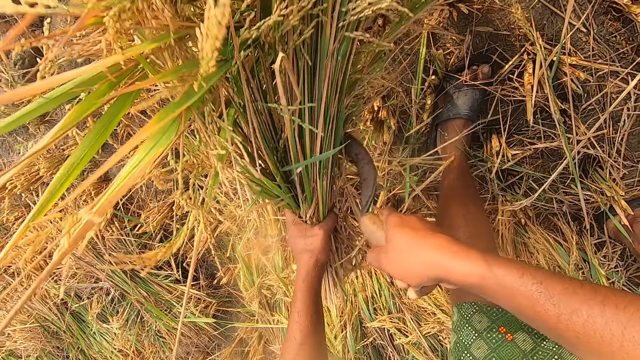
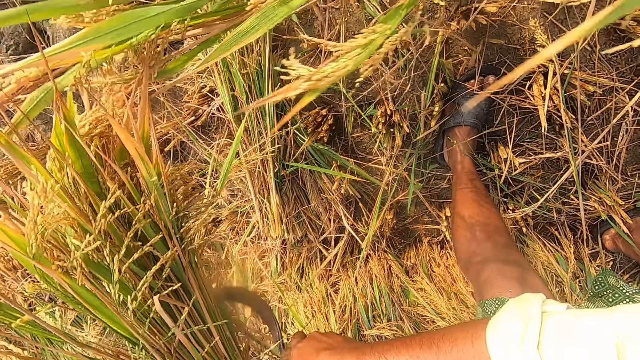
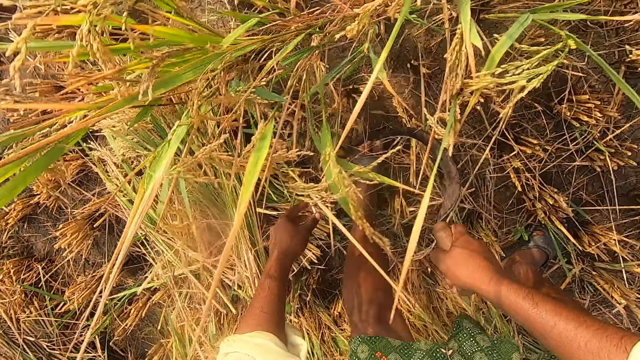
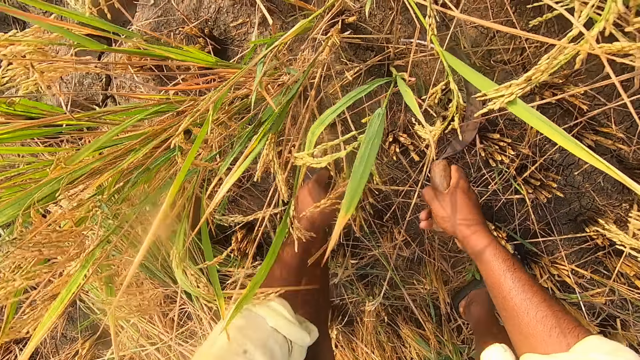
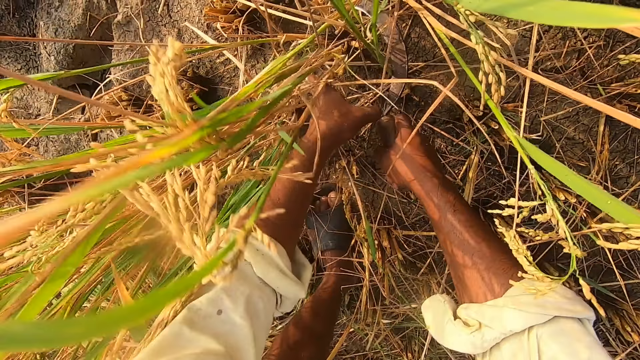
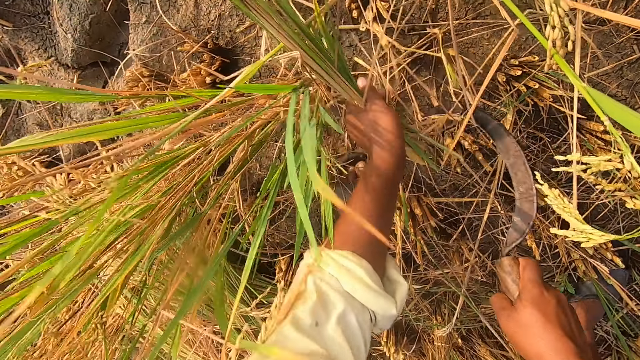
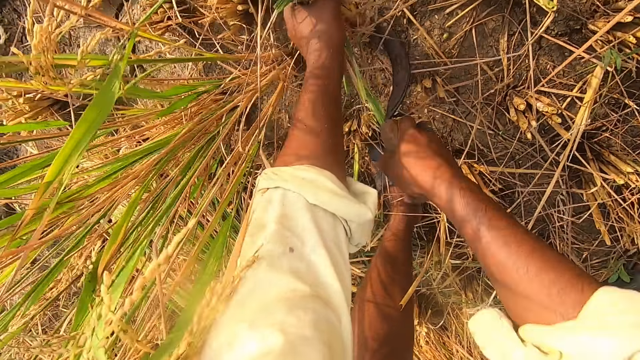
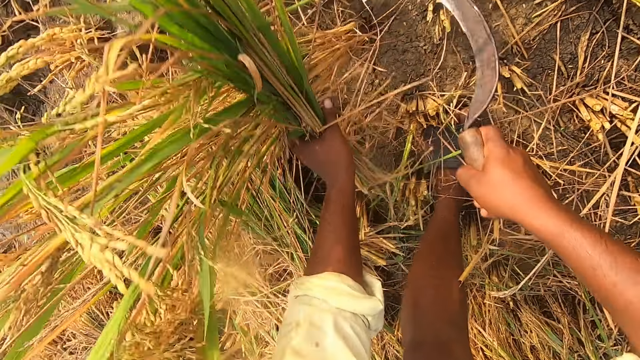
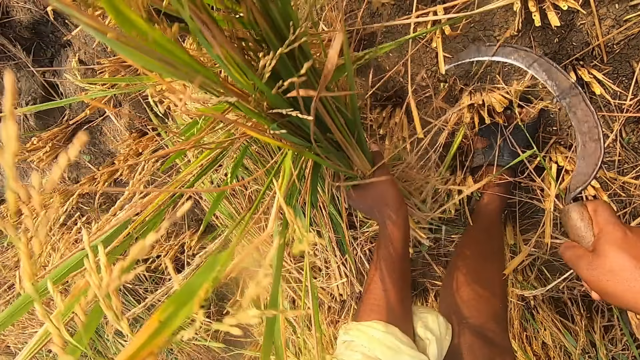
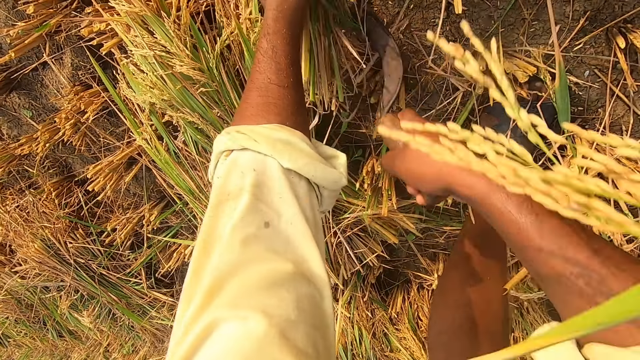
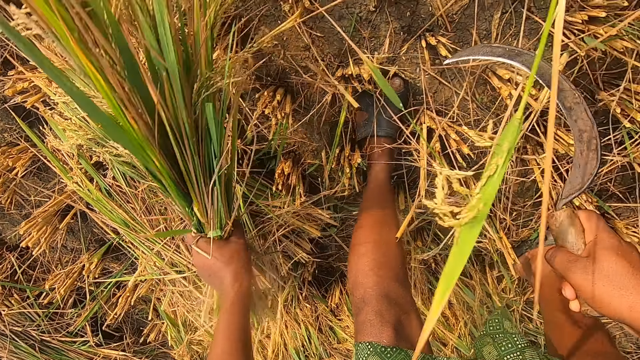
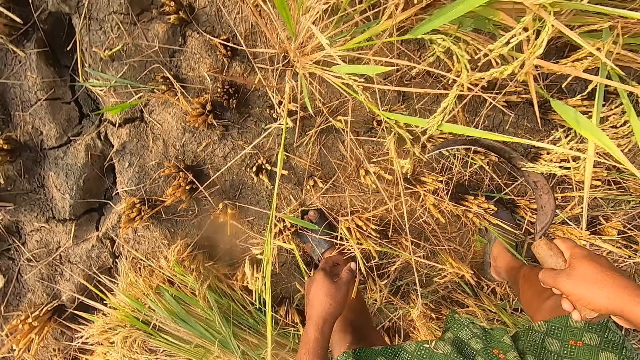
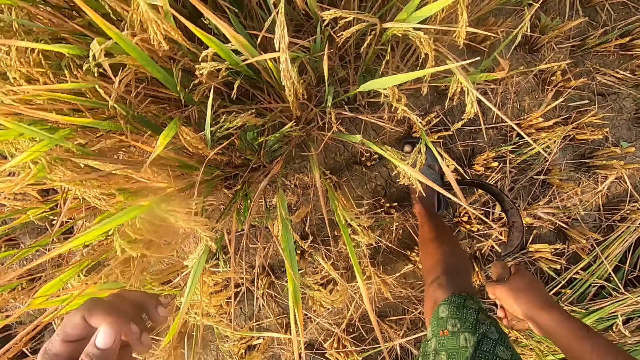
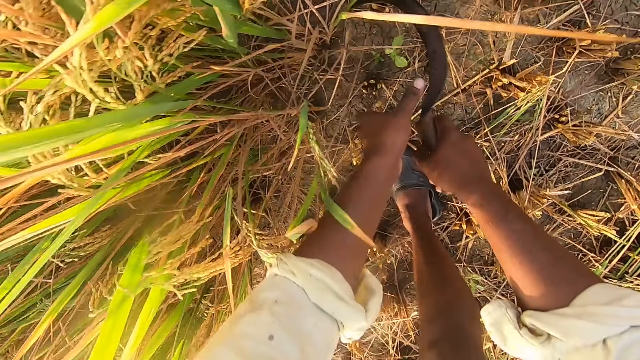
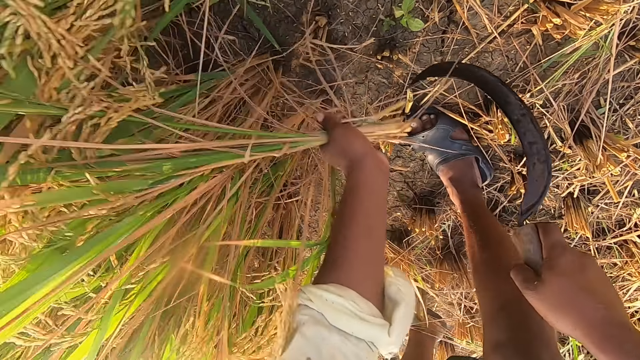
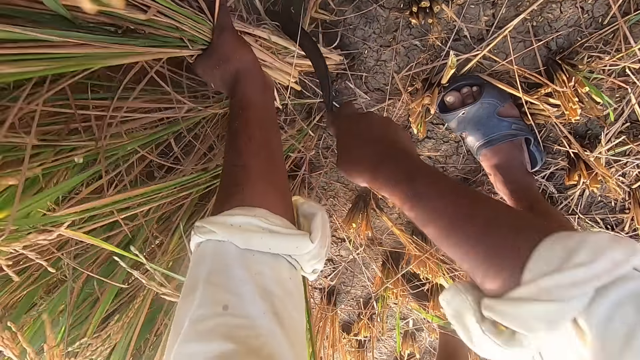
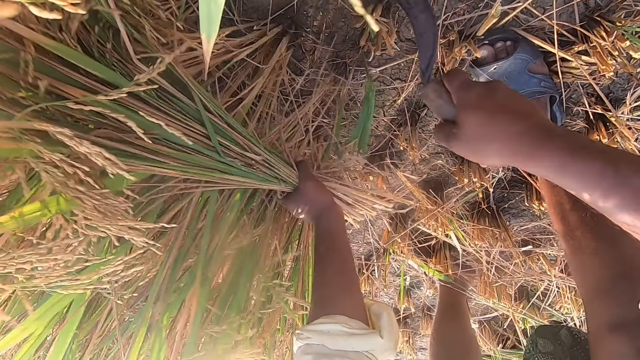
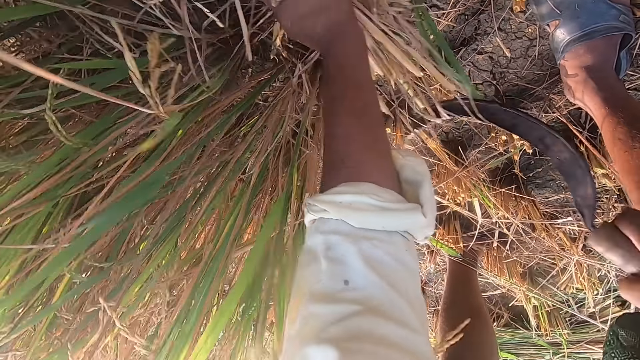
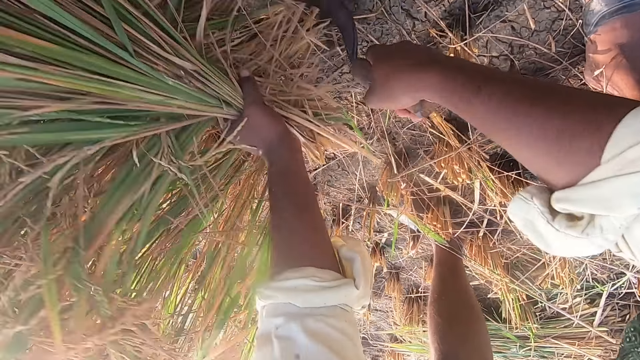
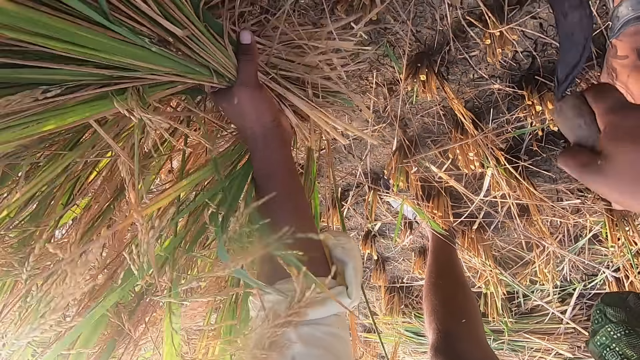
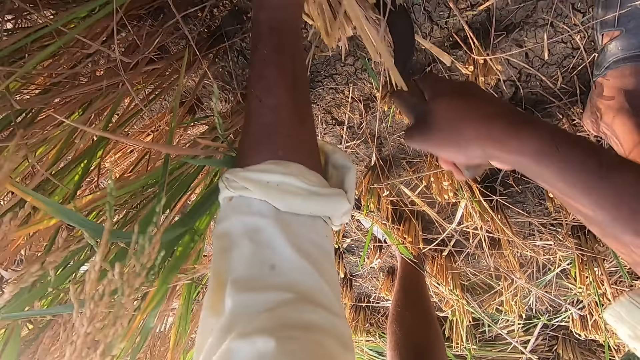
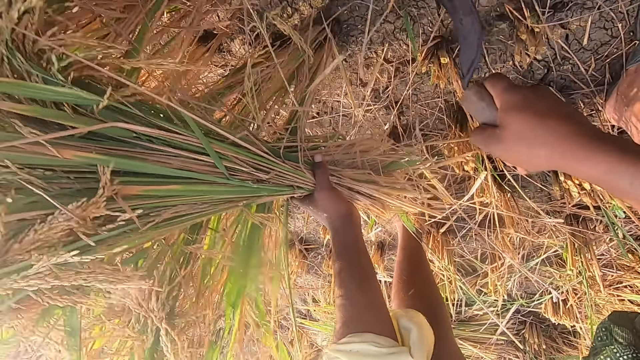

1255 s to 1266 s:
The camera wearer drops the rice plants on the ground. They move around. They hold the rice plants and cut the rice plants from the ground with a sickle. They drop the rice plants on the ground. They move around. They hold the rice plants and cut the rice plants from the ground with the sickle.

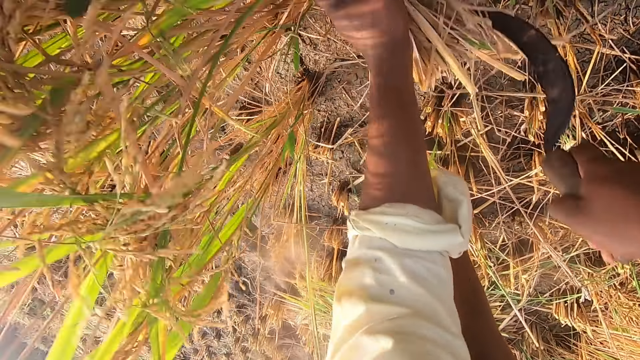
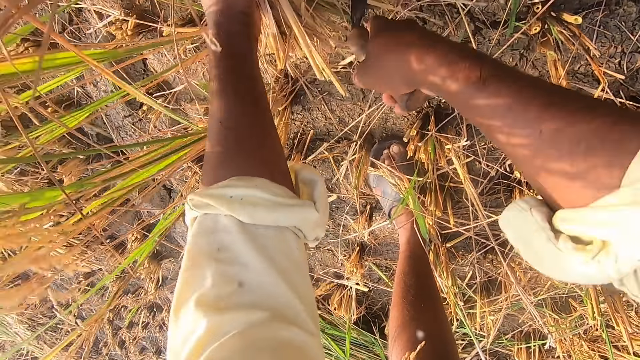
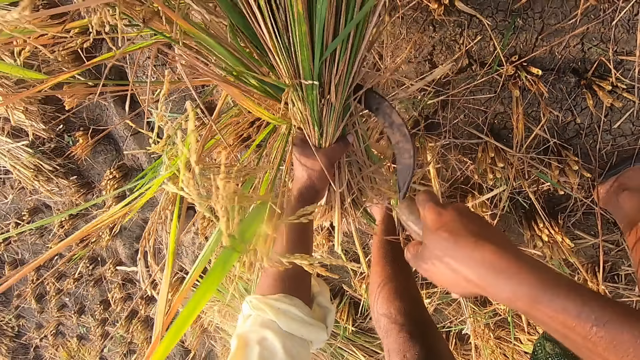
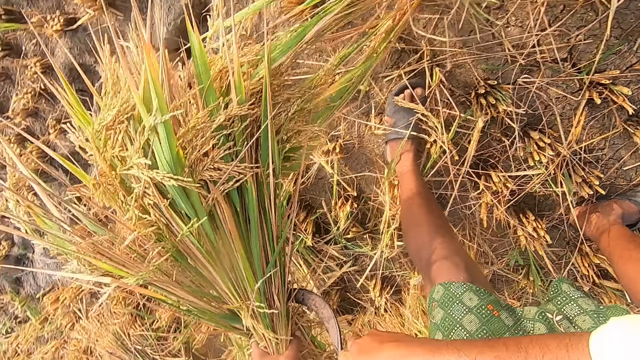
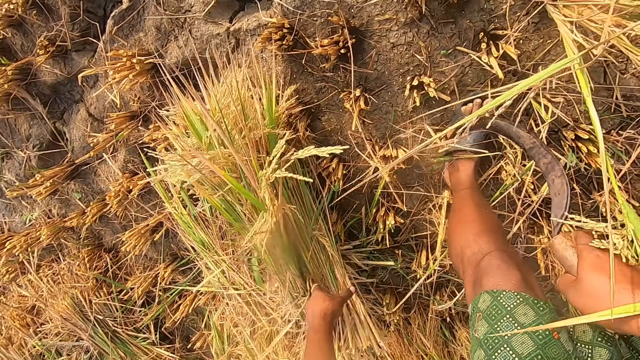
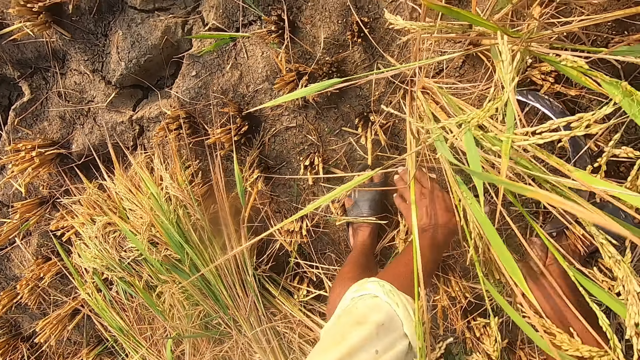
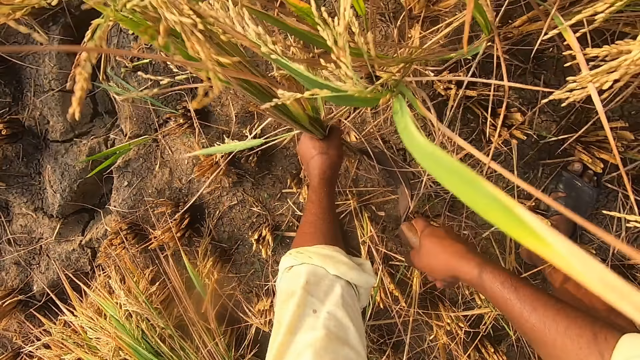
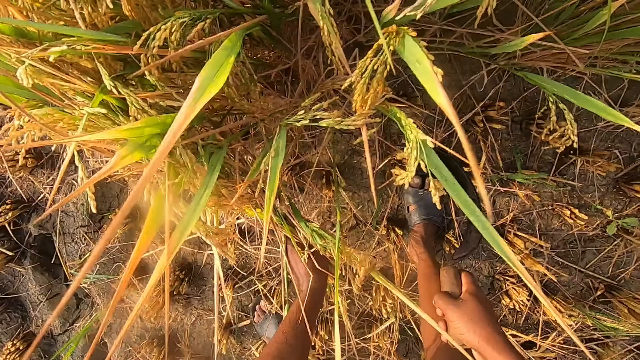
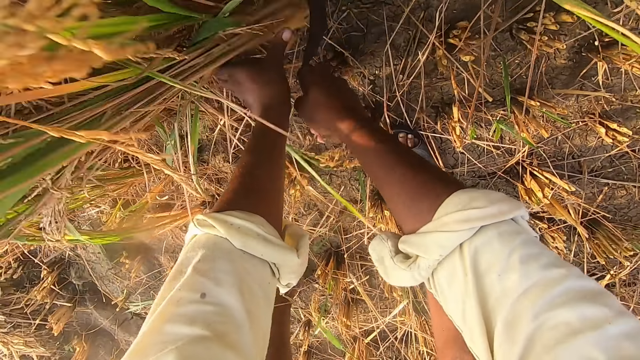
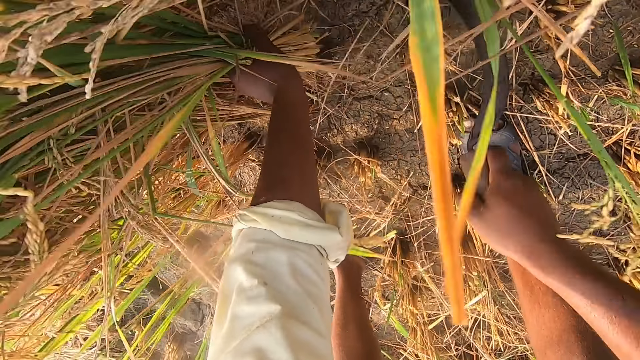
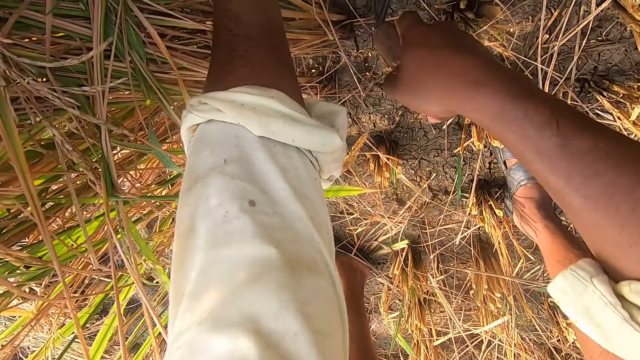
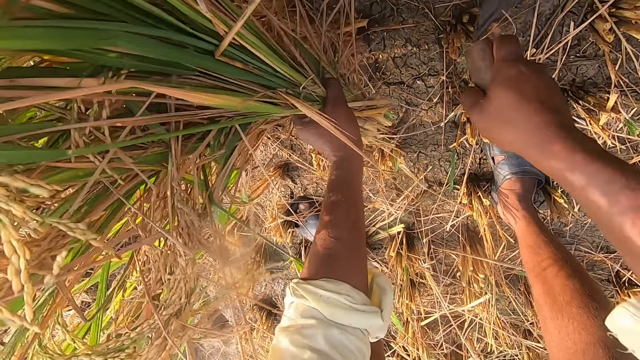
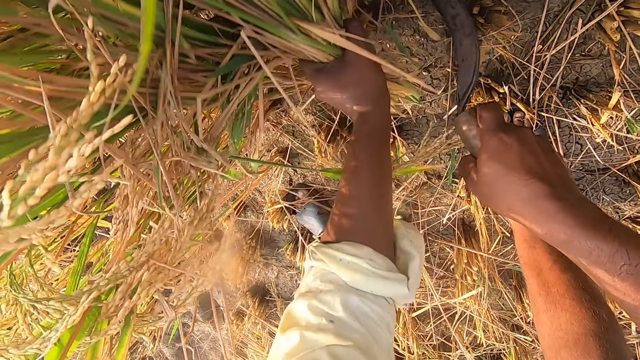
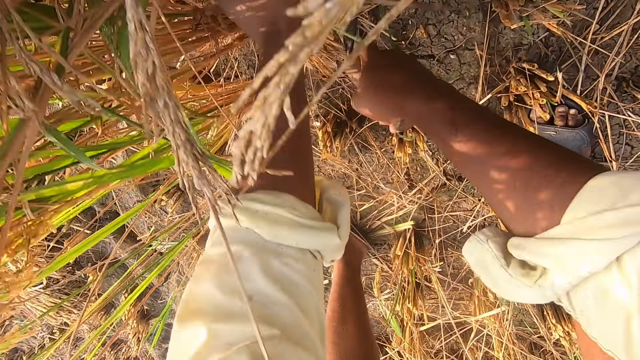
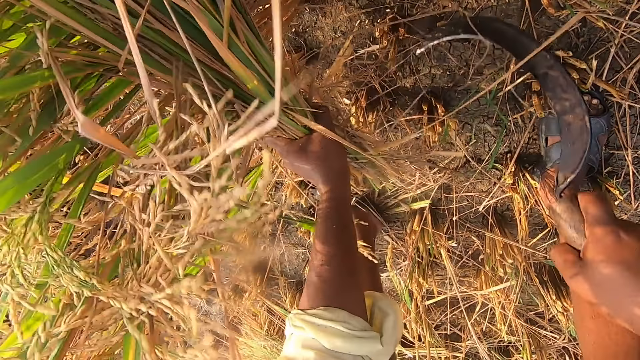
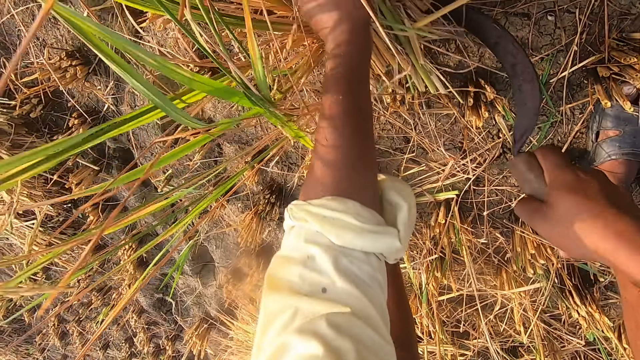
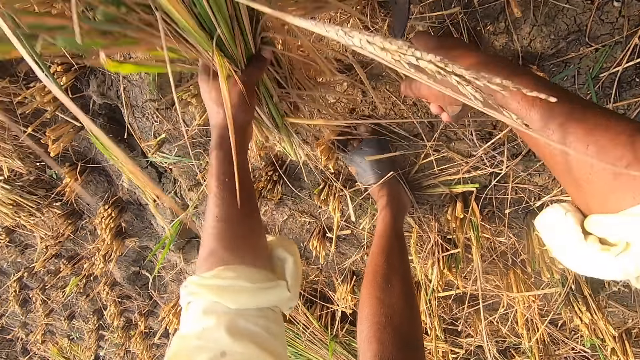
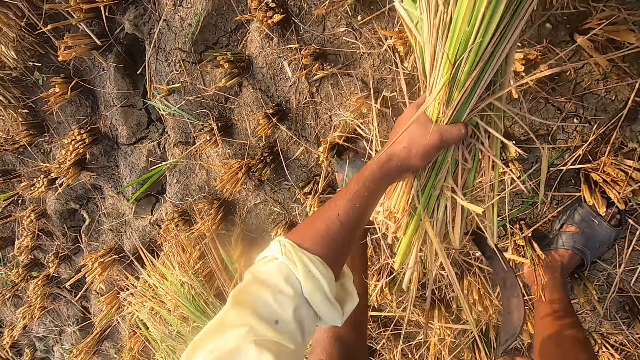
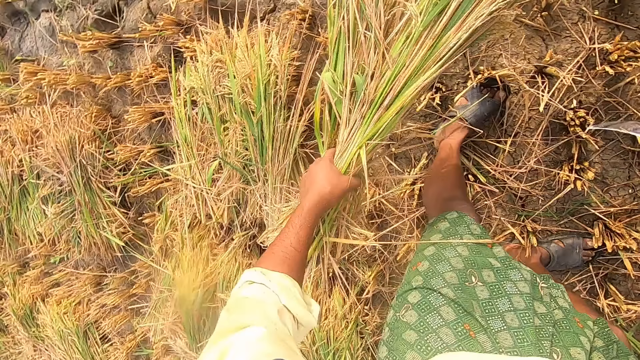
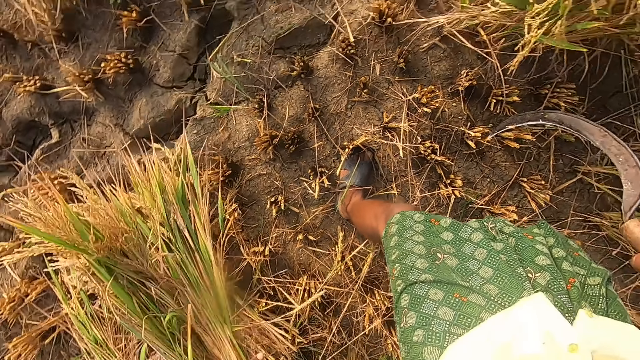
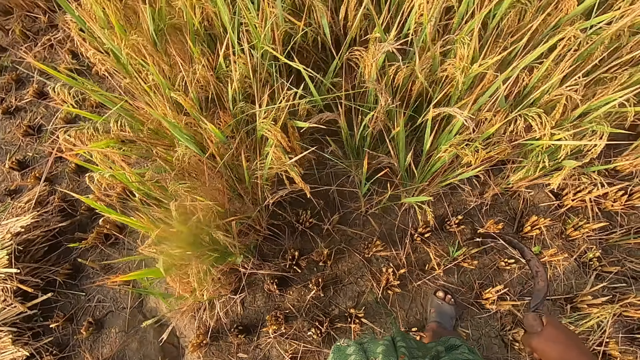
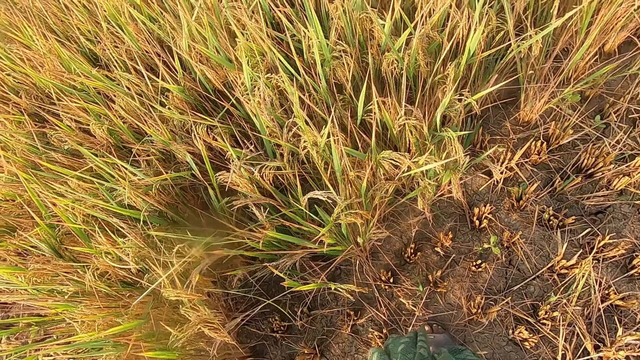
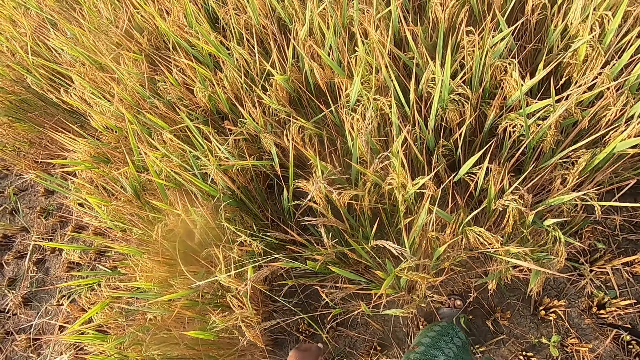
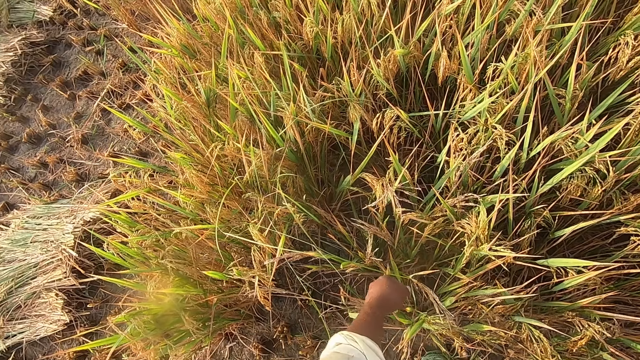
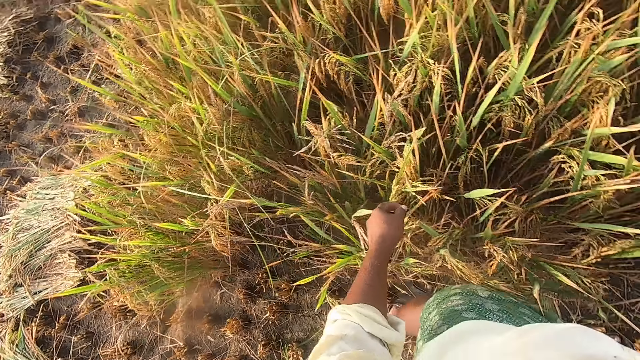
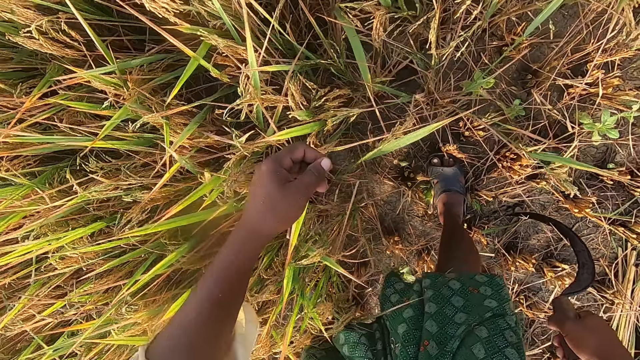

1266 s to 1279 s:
The camera wearer drops the rice plants on the ground. They hold the rice plants and cut the rice plants from the ground with a sickle. They move around. They drop the rice plants on the ground. They look around and move around.
